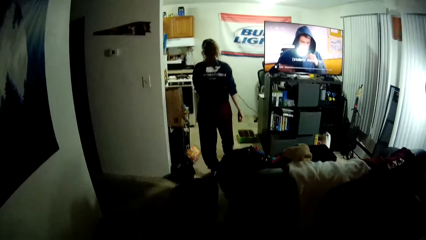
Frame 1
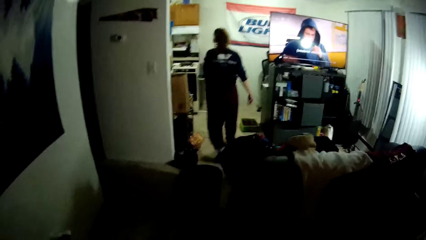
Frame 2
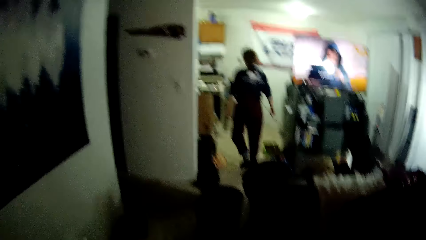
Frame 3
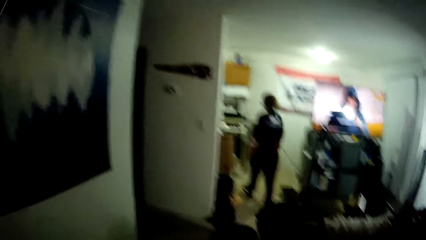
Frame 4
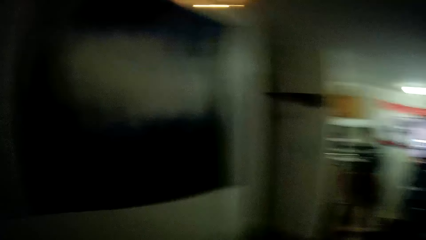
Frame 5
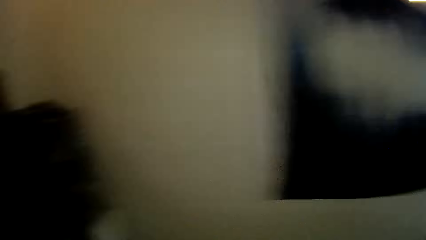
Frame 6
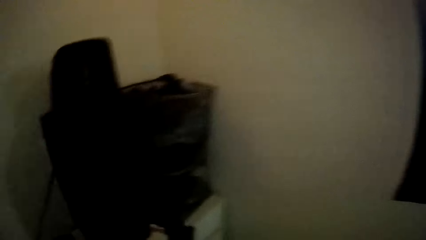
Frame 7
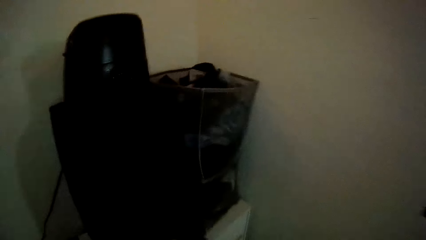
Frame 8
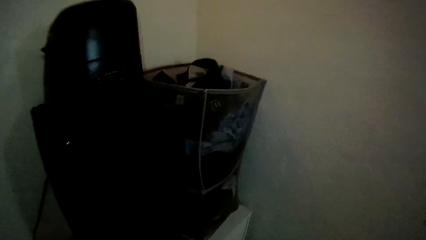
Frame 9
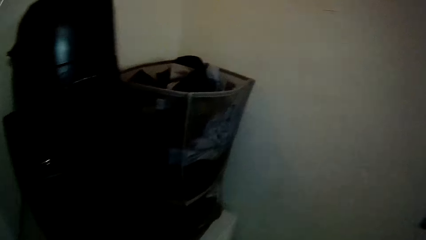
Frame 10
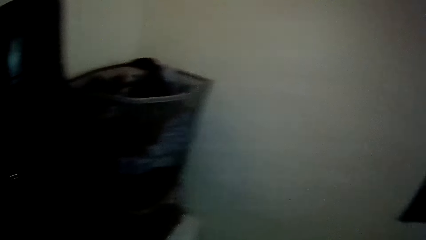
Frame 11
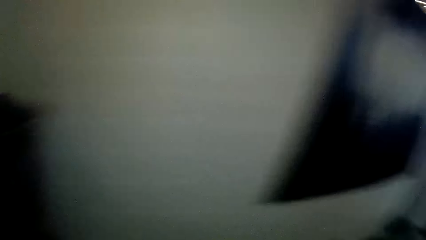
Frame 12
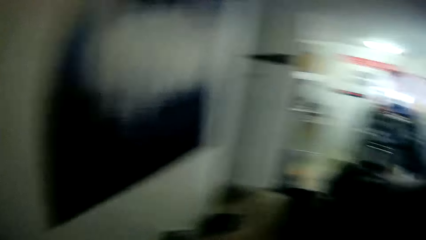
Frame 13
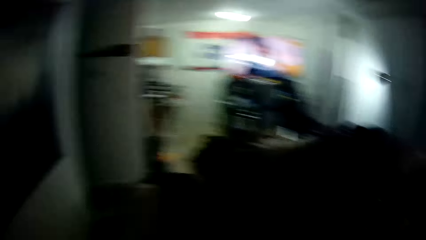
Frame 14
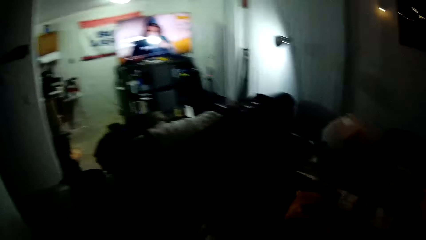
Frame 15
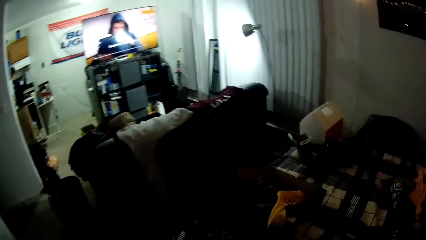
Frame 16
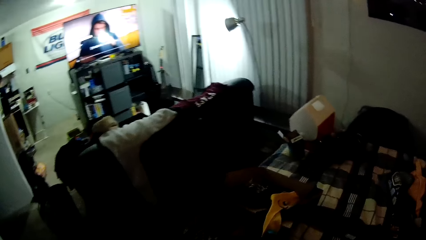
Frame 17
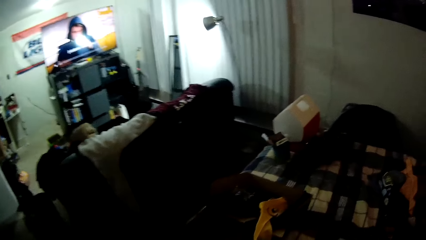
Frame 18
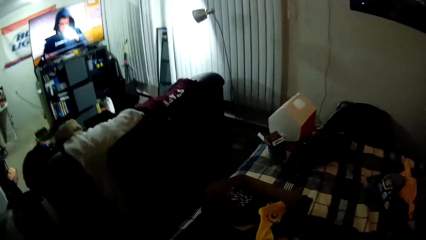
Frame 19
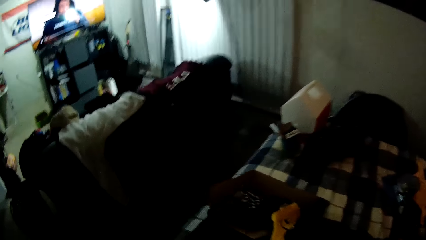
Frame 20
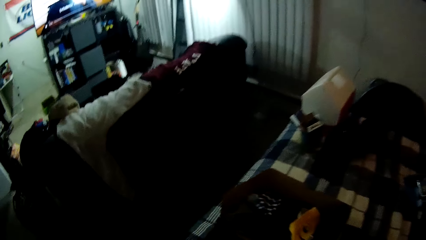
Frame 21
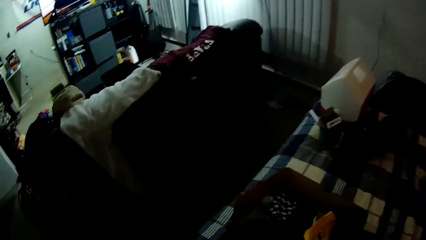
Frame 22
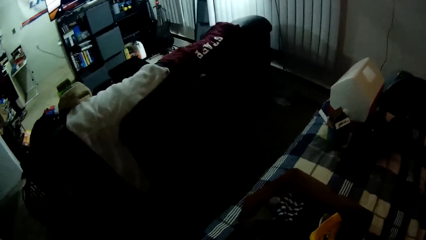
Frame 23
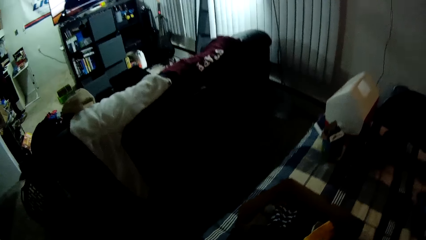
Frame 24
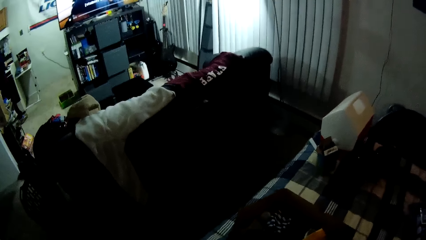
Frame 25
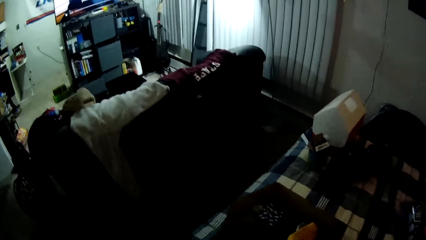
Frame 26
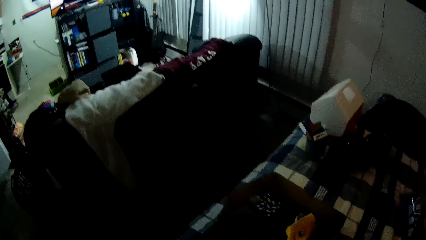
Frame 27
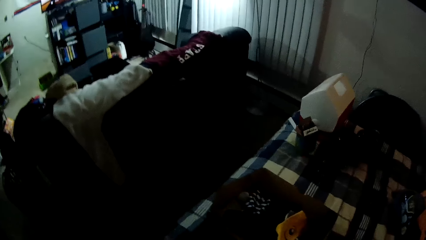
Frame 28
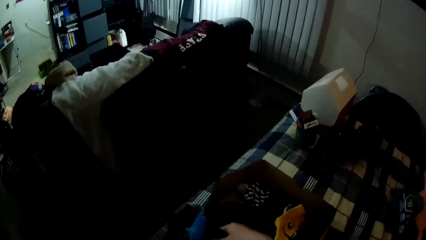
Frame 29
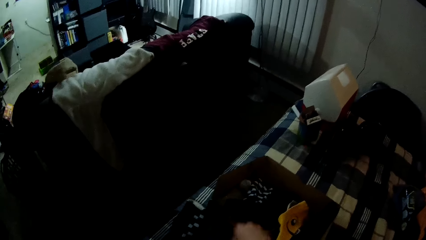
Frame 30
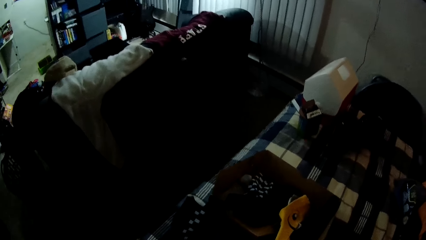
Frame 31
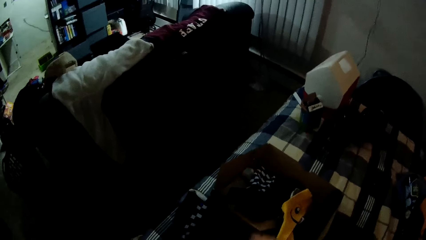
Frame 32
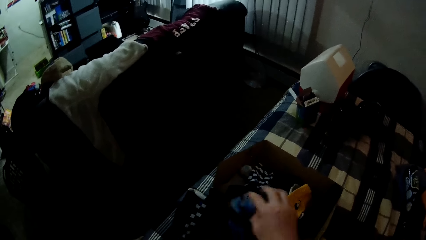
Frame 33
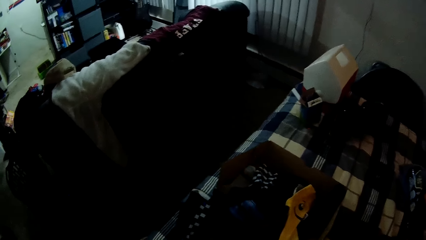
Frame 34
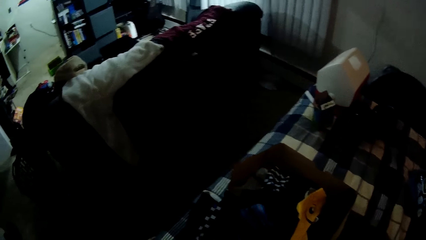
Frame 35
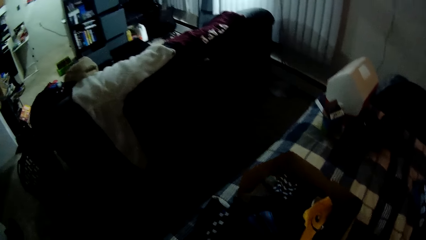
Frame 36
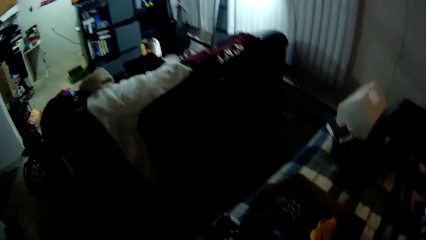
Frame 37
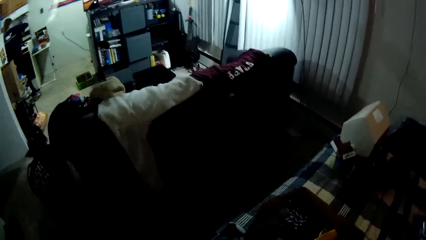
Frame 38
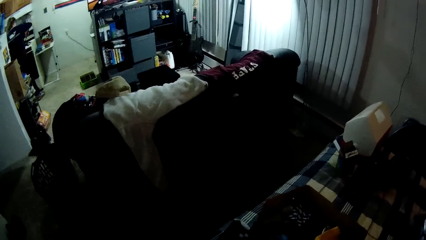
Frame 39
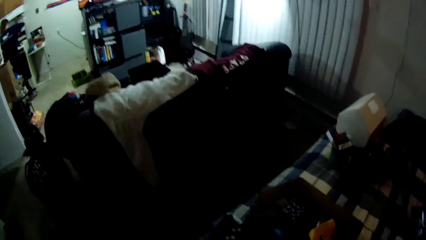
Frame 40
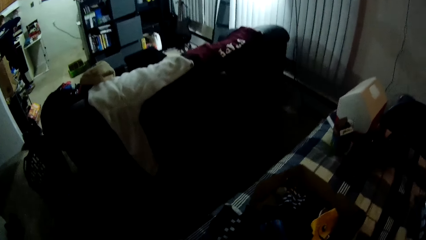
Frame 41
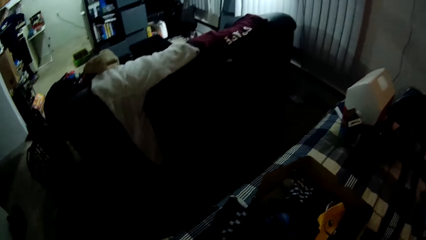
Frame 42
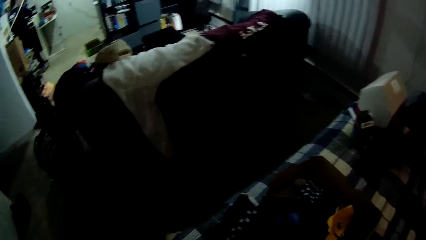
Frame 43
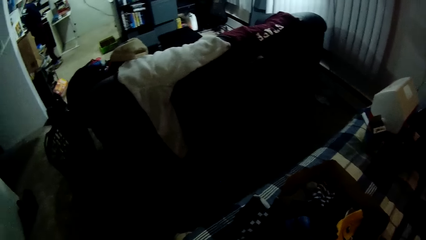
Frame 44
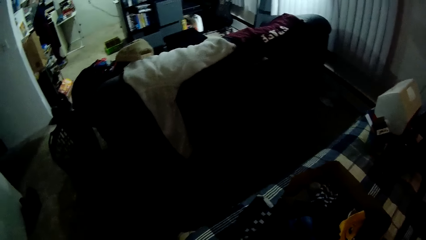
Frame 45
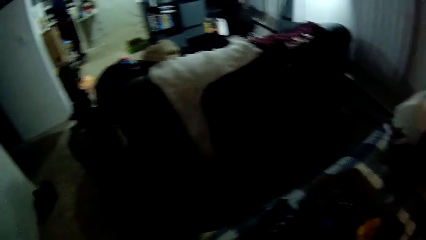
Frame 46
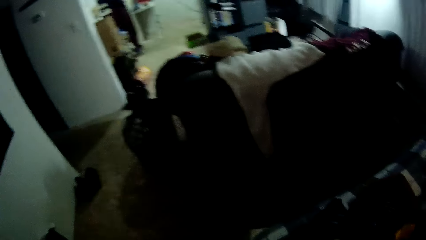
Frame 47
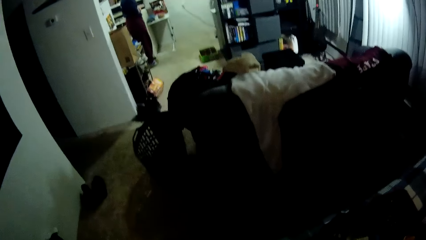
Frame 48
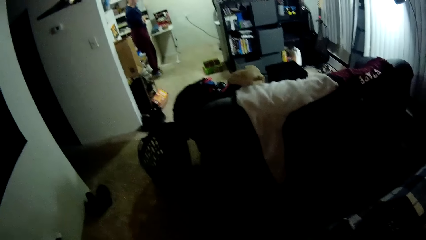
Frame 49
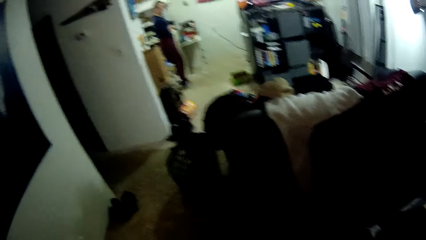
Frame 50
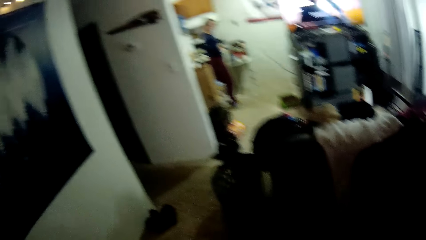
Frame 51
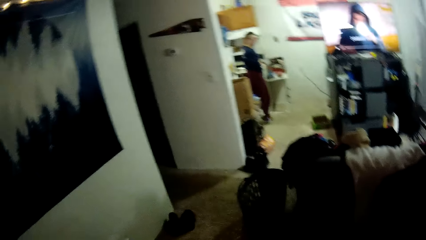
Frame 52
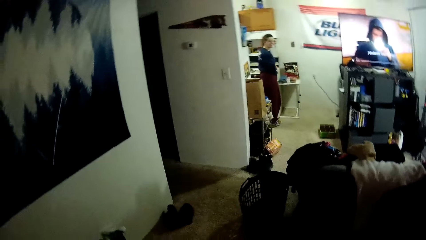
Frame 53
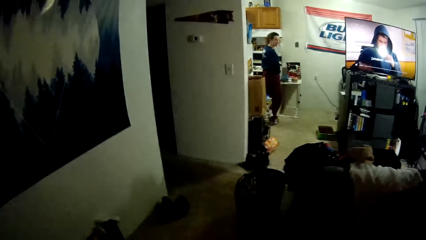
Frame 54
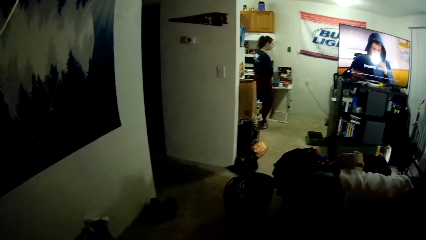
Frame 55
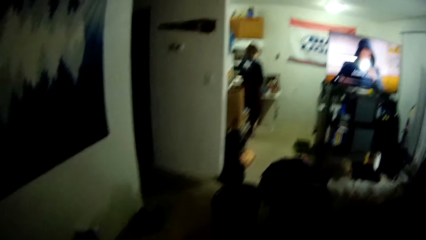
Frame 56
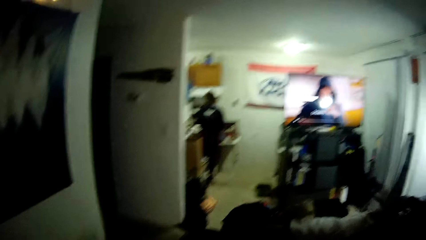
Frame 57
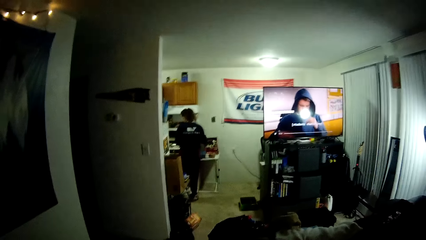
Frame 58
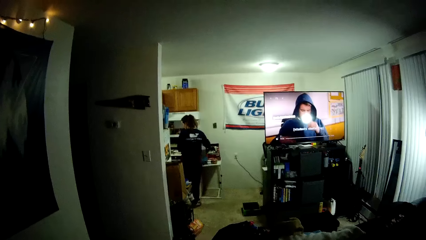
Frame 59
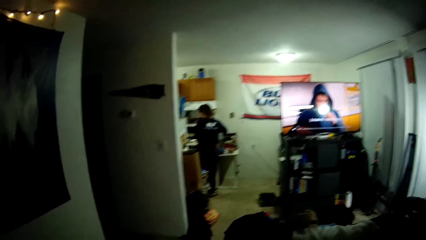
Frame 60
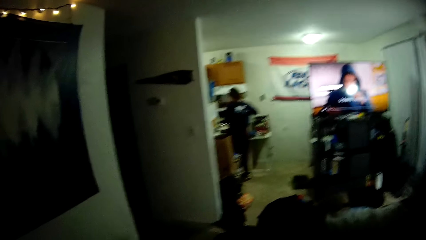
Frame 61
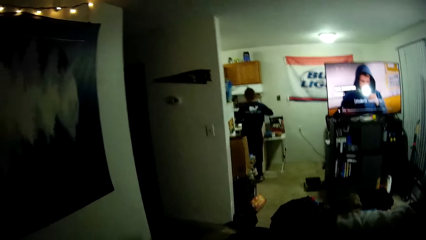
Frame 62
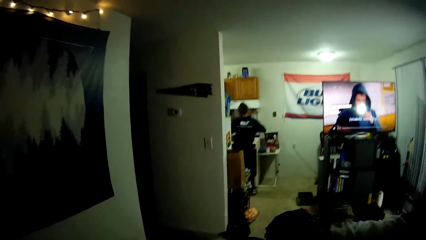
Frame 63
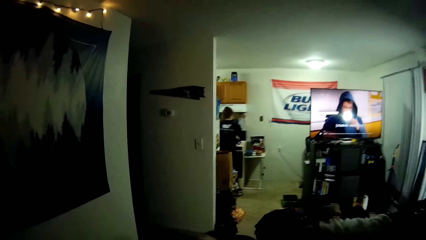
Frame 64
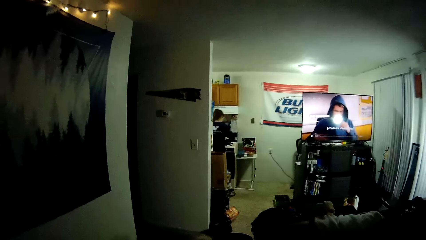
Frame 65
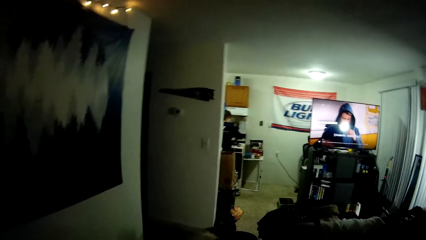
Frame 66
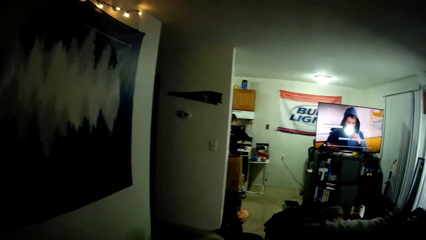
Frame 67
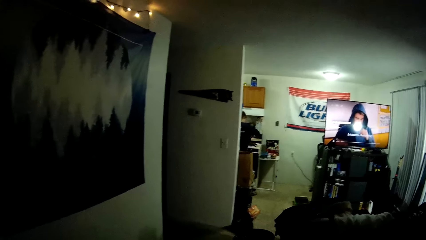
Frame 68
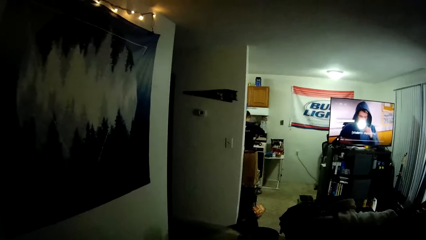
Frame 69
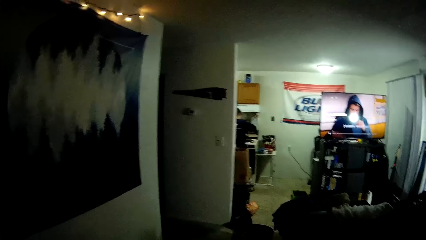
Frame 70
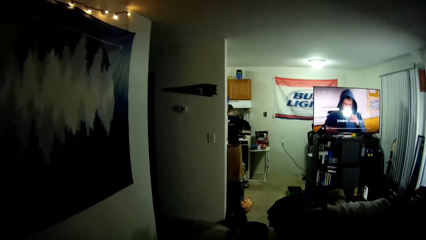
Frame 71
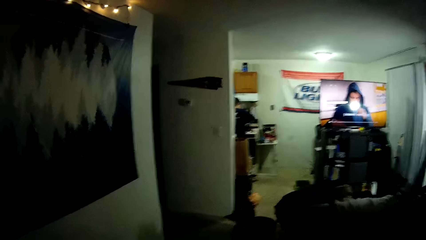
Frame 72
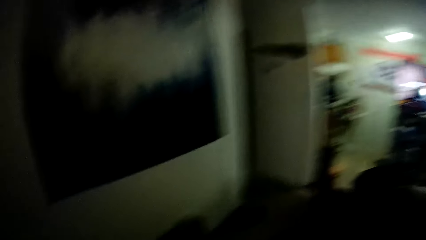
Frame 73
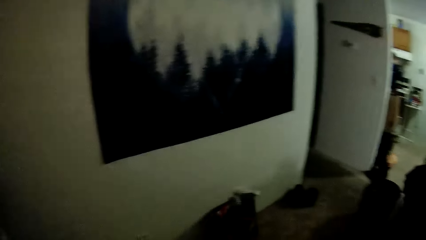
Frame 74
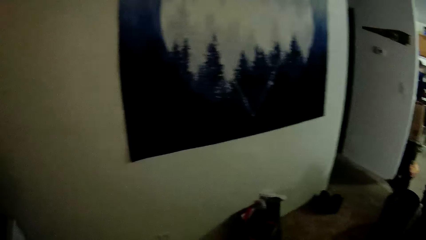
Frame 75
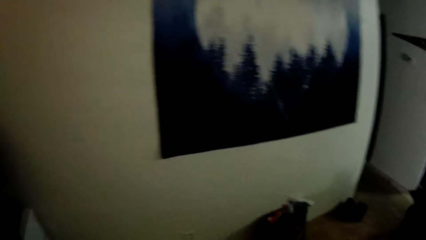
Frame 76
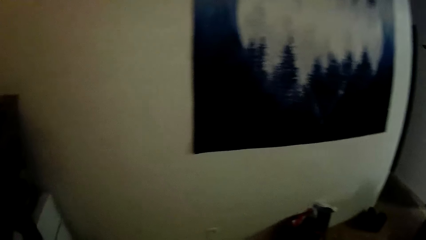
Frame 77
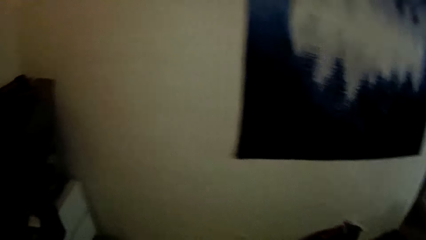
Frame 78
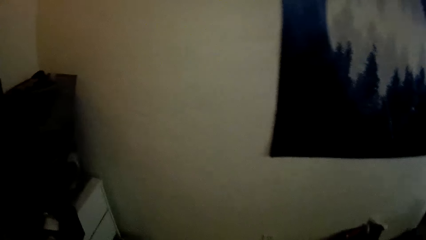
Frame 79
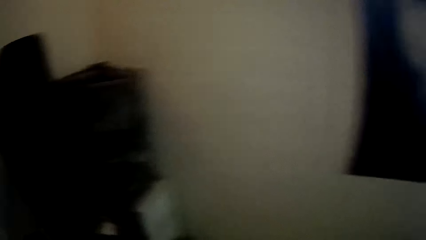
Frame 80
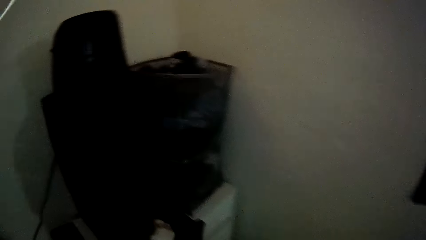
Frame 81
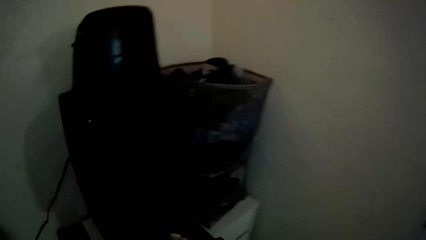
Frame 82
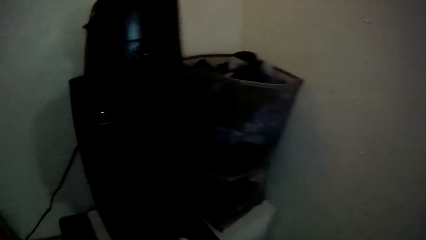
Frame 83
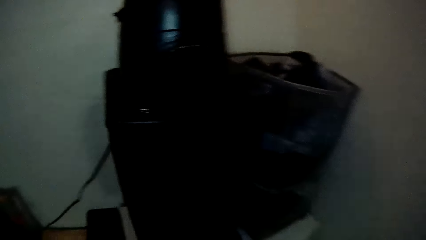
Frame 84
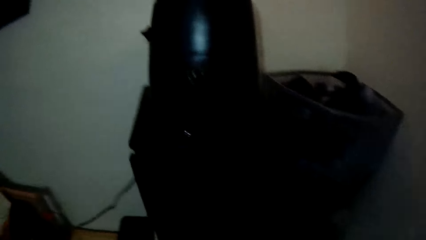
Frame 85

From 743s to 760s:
The camera wearer moves to the drawer. They turn to the bed. They pick a cloth from the bed. They arrange the socks in the box. They look at a person. They turn around.
